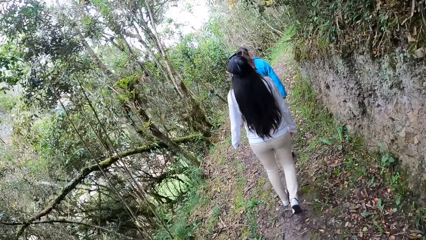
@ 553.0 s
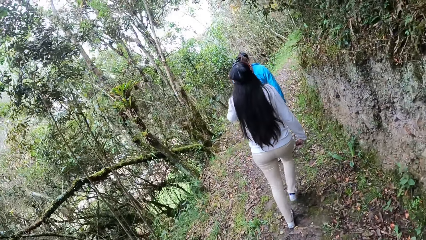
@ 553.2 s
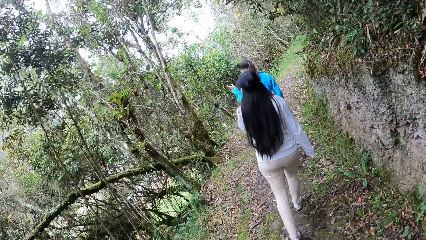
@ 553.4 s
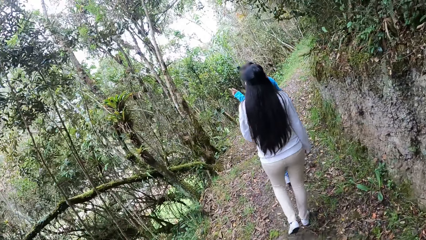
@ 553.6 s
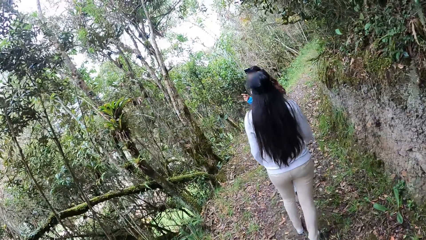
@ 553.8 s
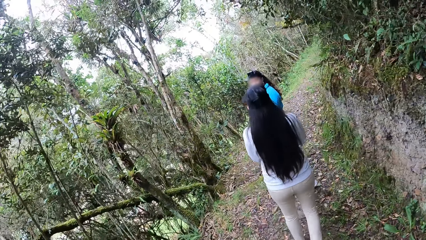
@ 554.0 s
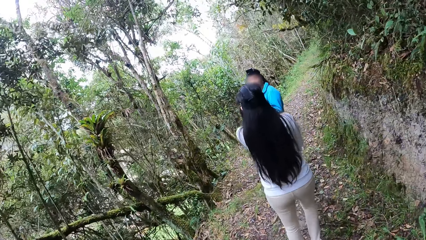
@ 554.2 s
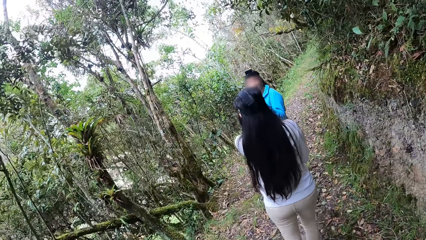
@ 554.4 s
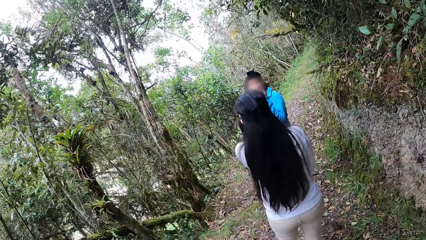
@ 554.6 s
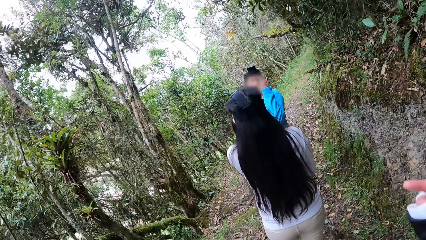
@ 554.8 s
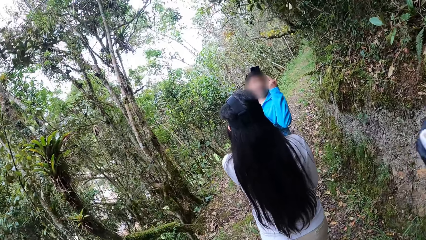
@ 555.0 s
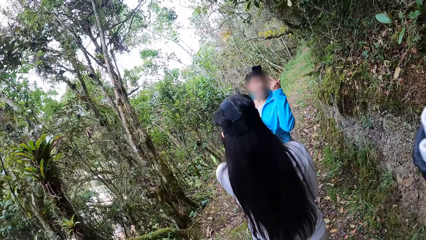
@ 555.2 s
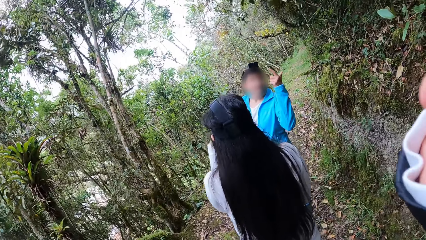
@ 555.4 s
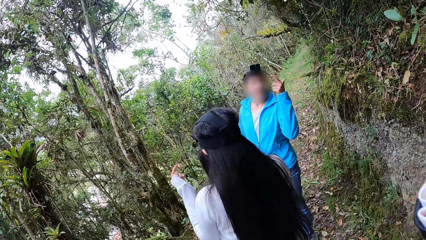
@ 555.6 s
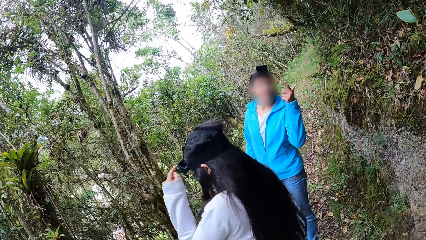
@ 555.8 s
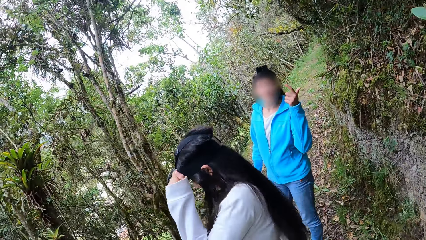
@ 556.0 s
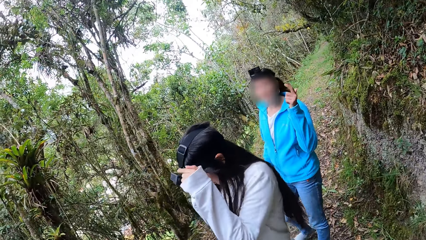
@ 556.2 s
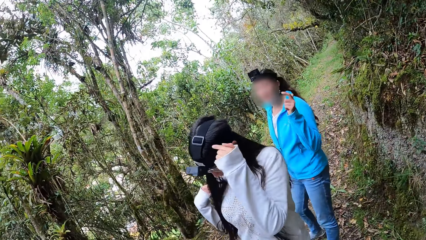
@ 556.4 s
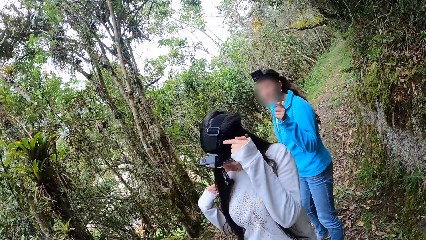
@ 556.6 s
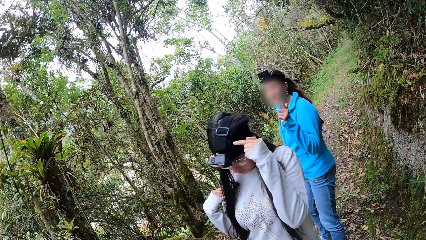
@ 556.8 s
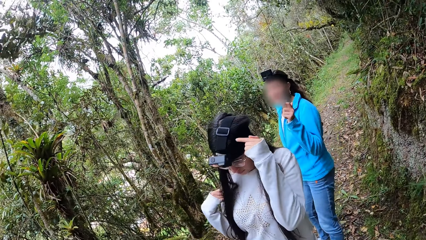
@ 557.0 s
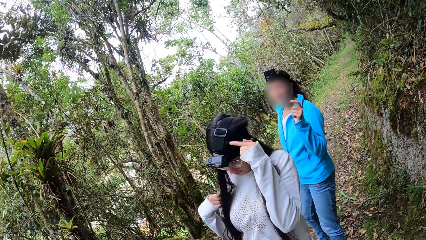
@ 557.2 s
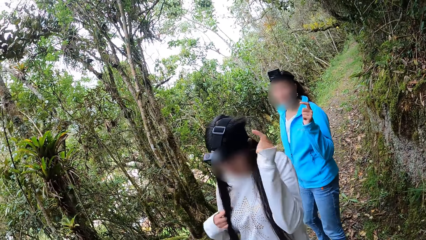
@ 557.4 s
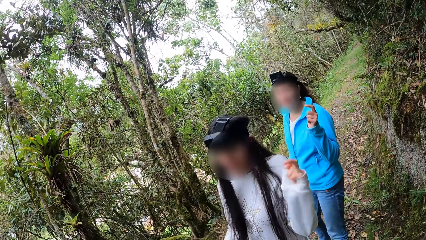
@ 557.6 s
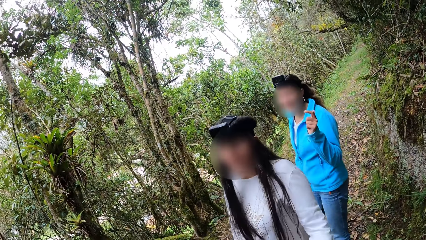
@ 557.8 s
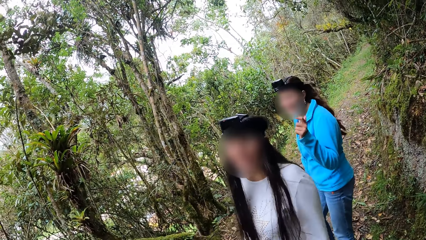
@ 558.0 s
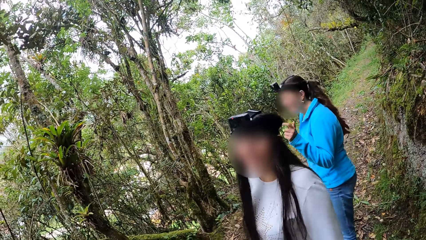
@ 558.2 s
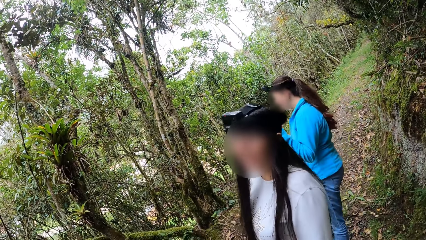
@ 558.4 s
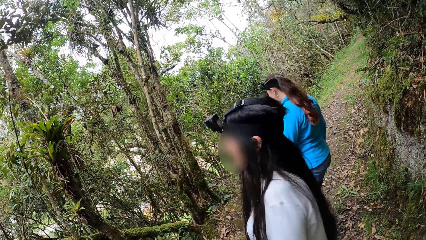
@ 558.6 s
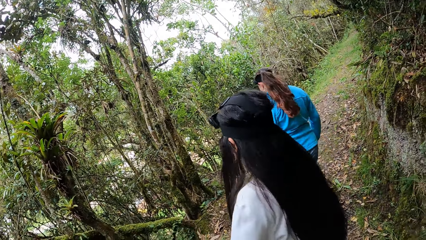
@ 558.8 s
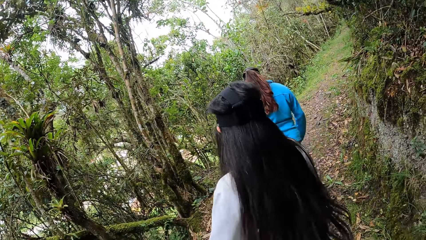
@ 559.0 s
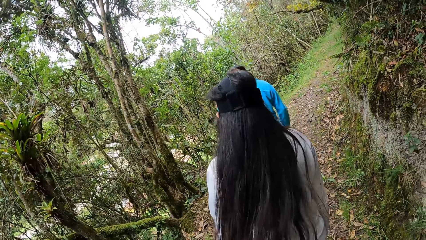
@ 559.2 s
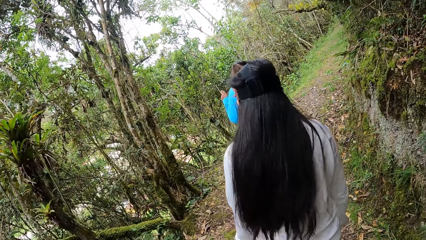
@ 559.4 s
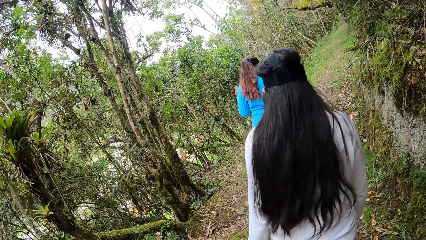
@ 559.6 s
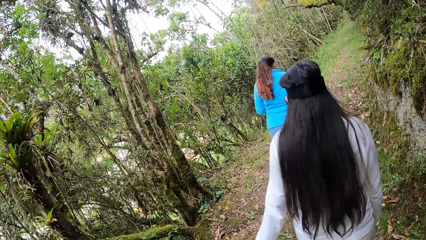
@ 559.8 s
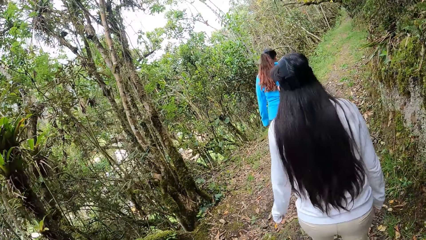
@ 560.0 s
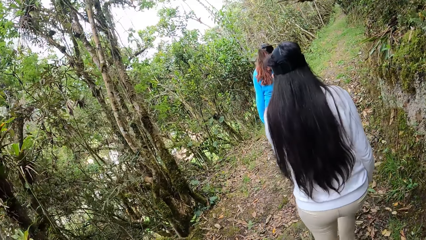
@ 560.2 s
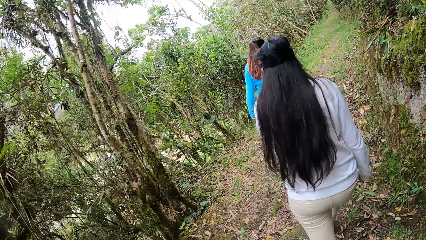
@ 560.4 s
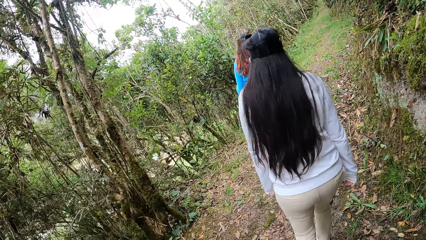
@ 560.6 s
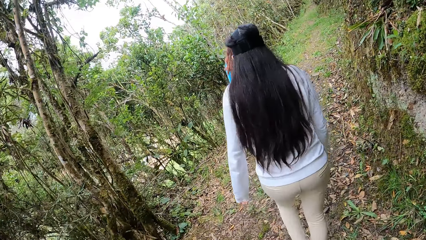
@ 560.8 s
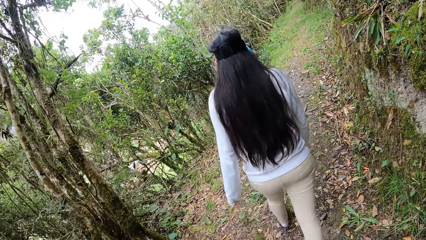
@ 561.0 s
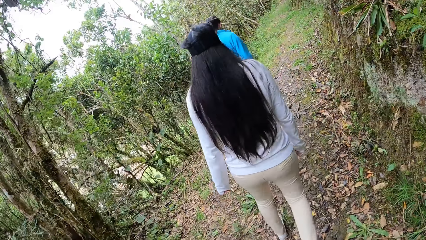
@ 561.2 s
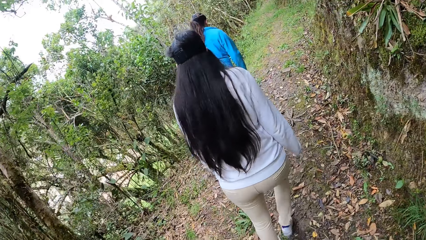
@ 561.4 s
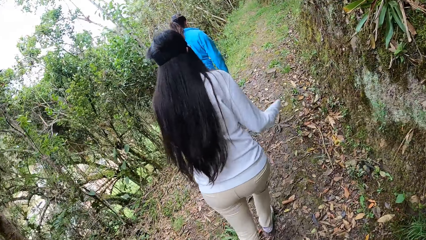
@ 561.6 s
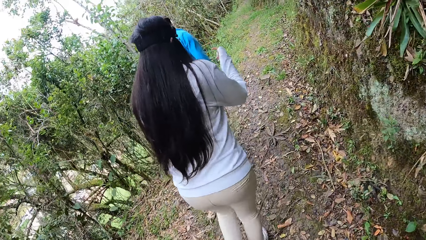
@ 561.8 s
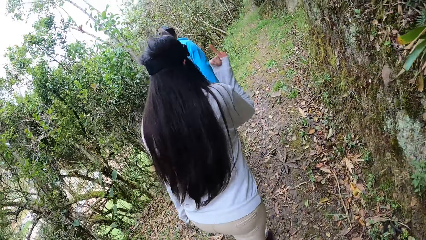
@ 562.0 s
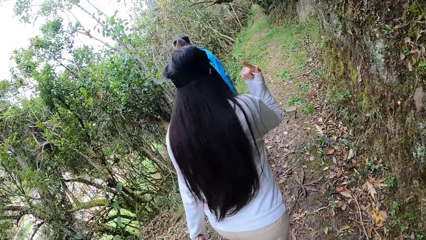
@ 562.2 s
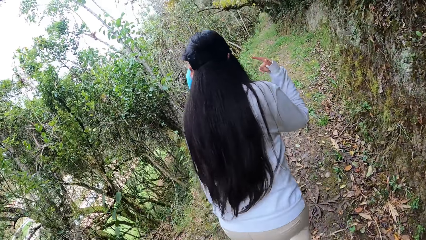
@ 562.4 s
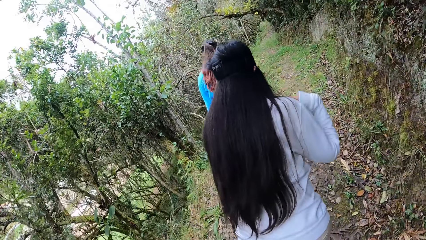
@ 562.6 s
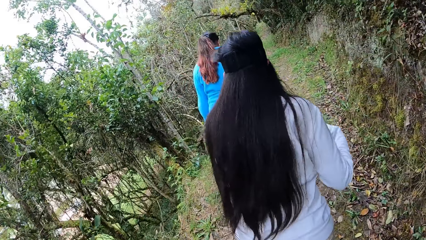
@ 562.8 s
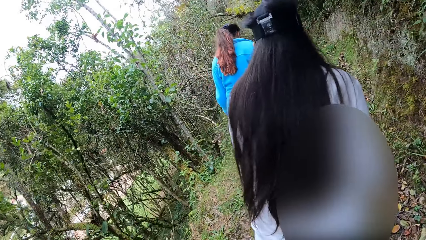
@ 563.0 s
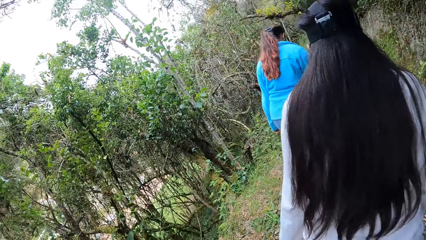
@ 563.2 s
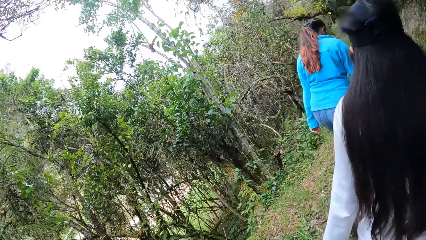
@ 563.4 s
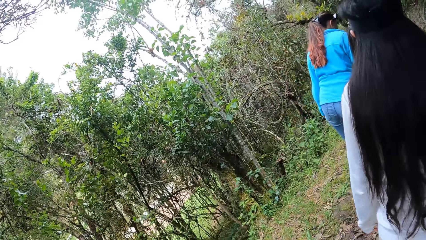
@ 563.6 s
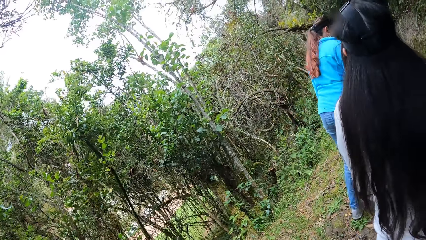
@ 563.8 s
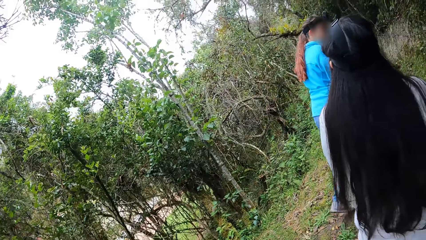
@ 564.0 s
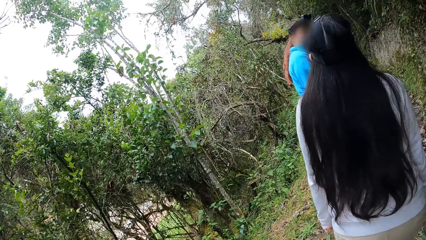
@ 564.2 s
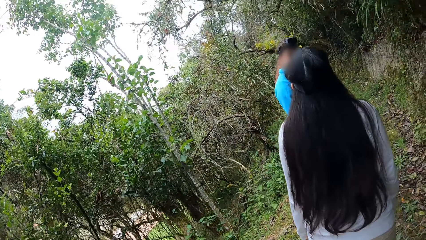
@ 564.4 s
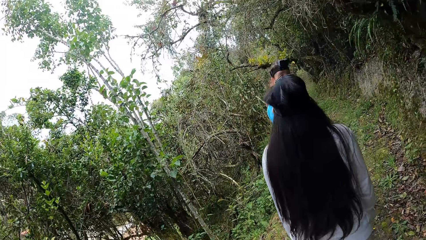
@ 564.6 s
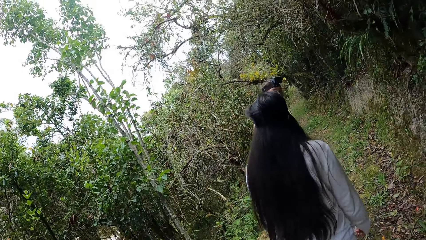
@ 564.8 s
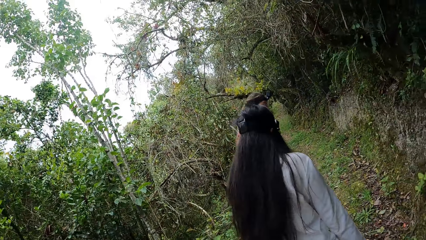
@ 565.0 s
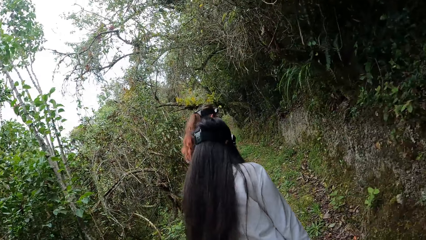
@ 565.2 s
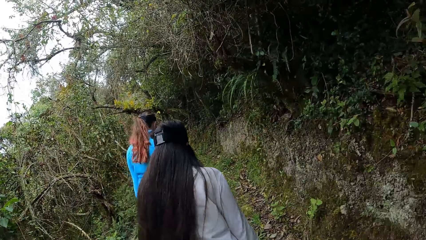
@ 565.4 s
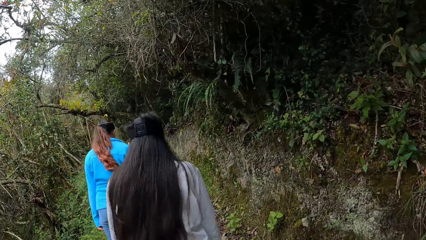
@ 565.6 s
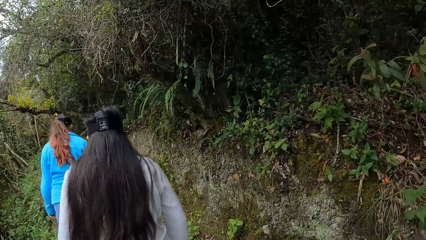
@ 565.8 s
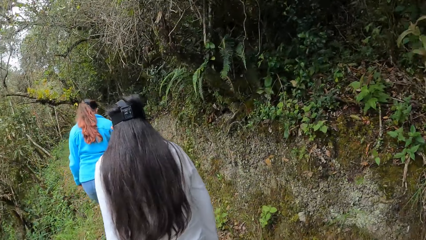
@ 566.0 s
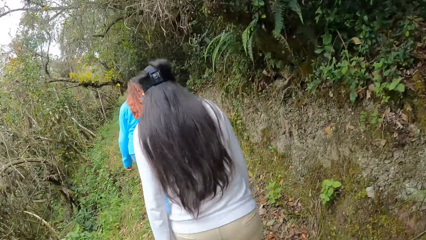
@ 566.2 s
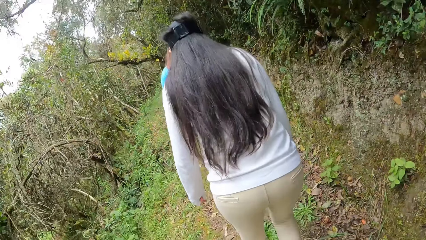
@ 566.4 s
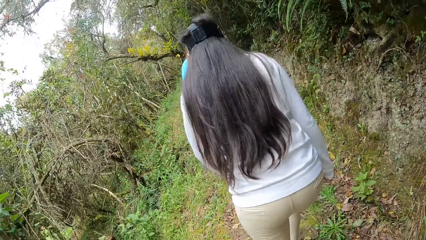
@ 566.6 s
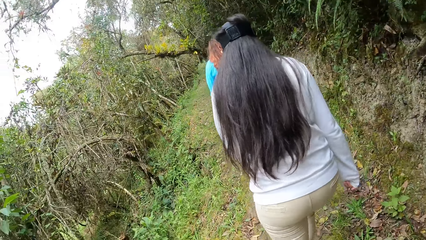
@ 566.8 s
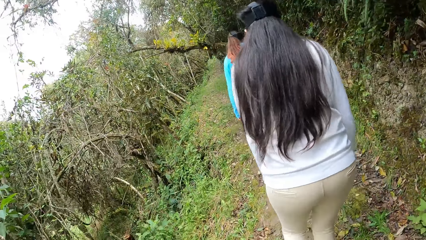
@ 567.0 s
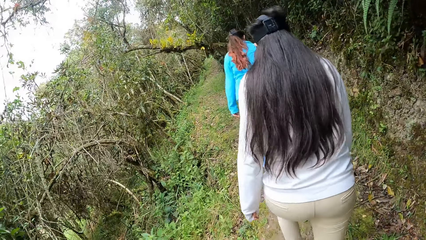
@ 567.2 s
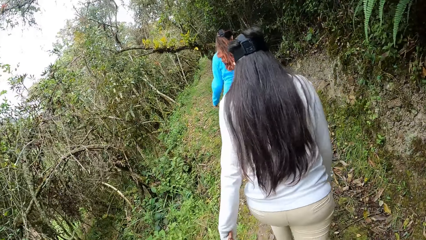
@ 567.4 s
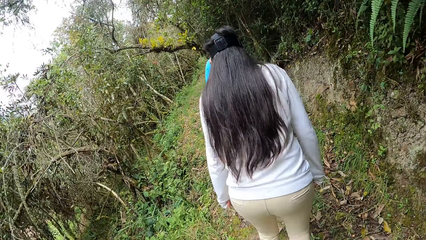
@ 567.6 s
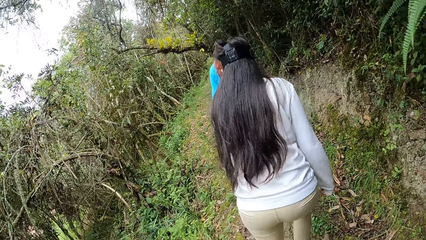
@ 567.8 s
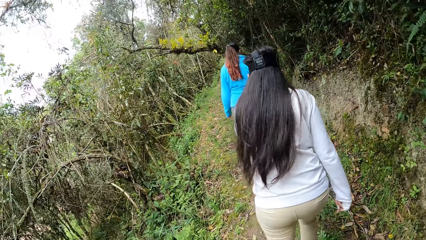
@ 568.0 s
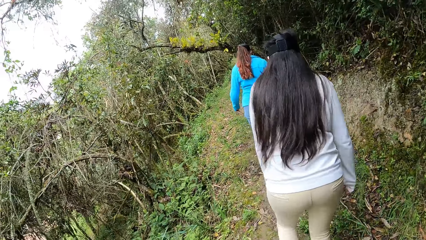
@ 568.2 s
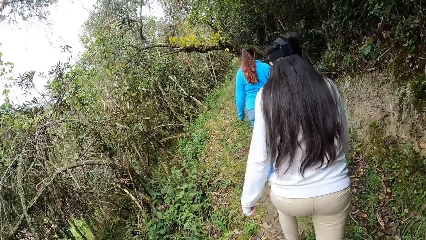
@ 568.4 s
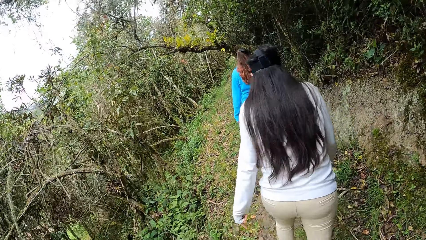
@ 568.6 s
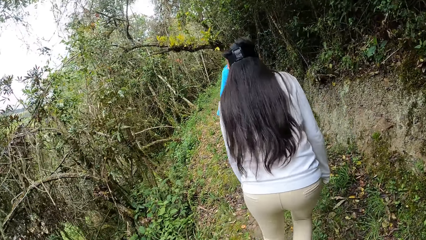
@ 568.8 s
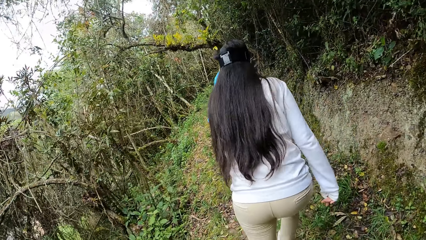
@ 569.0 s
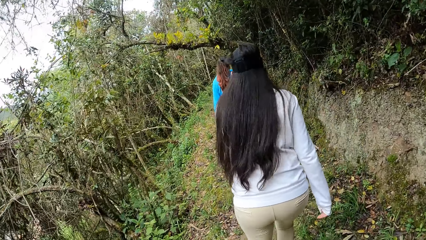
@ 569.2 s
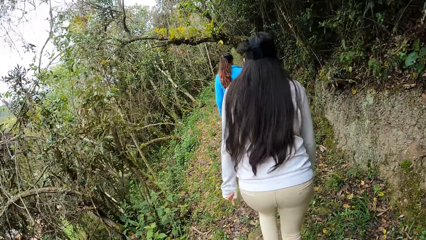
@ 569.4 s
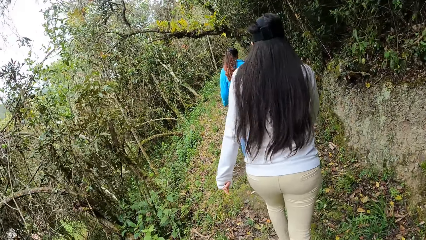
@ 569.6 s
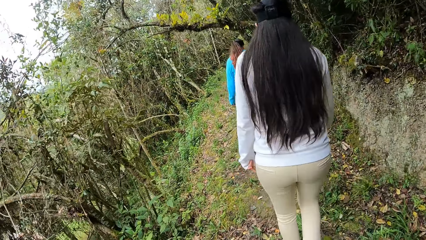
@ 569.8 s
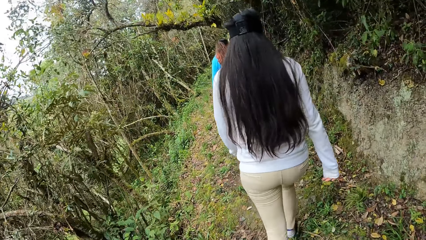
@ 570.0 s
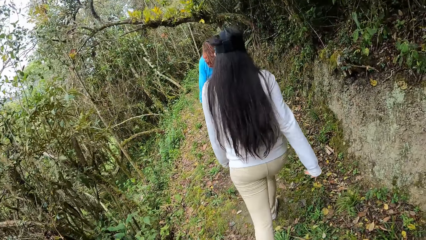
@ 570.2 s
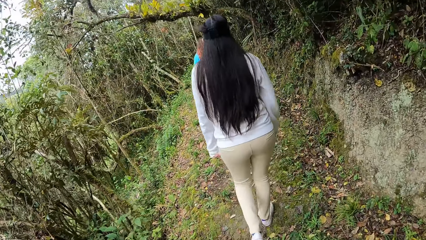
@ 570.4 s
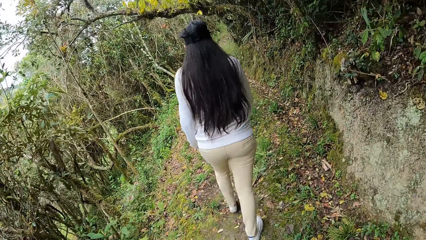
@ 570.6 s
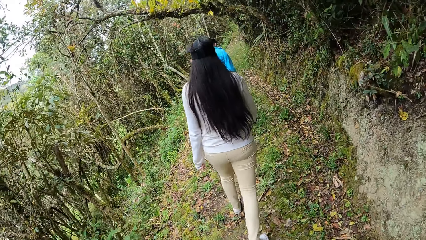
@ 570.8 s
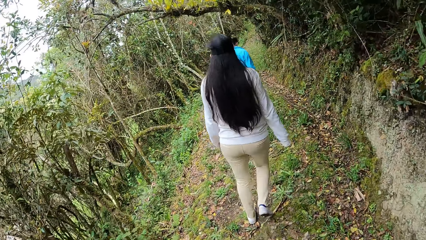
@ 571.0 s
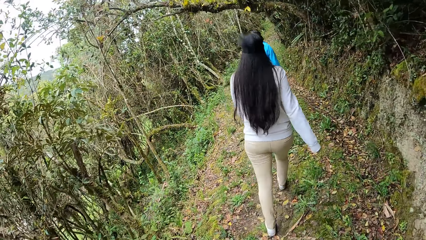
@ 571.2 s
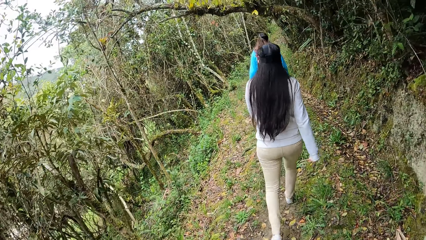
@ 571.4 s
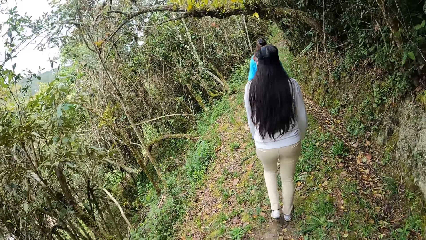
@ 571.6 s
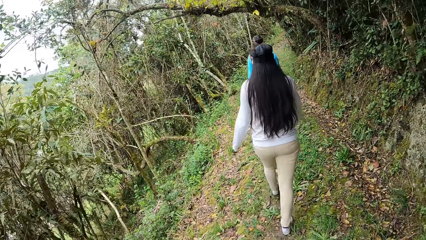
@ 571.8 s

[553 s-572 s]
The woman points at the camera on her head with her left hand. The camera wearer points at the camera on her head with her right hand. She moves her hand. She talks with a lady. She interacts with the lady and another lady. She walks in the forest. The first lady walks around.
